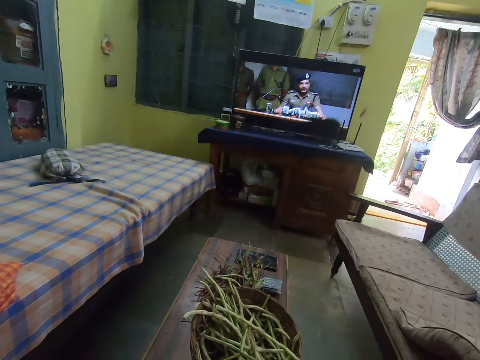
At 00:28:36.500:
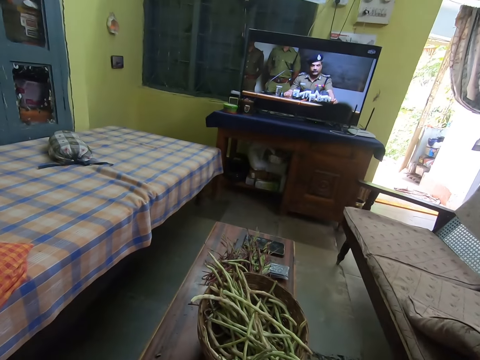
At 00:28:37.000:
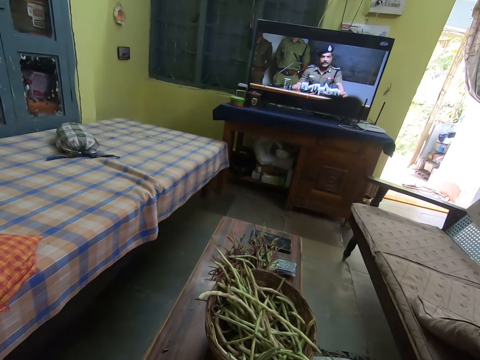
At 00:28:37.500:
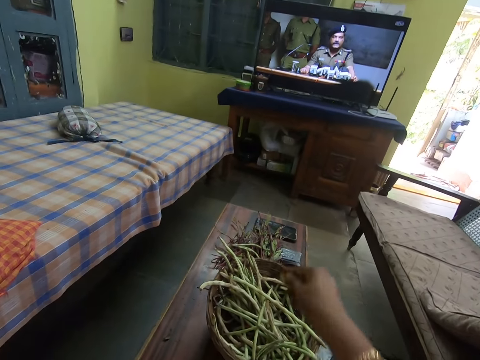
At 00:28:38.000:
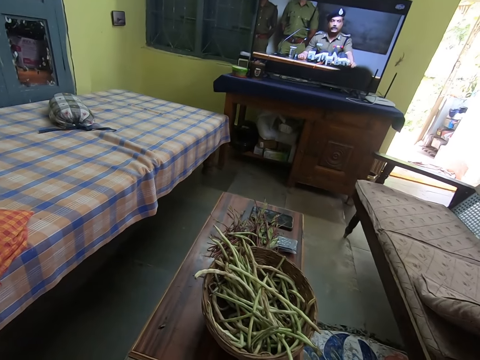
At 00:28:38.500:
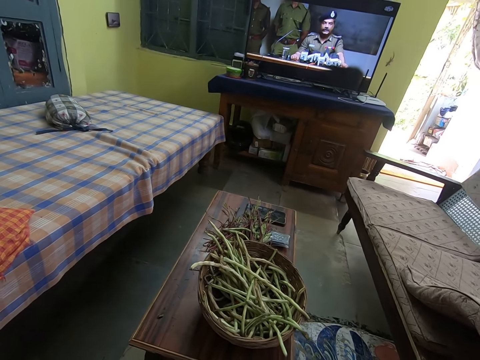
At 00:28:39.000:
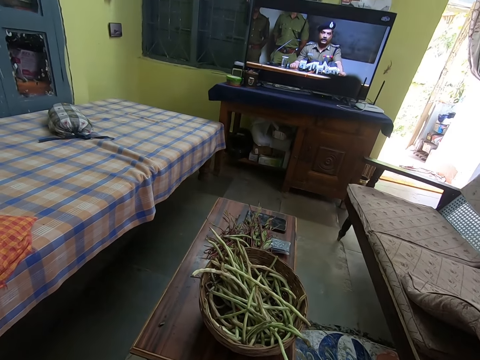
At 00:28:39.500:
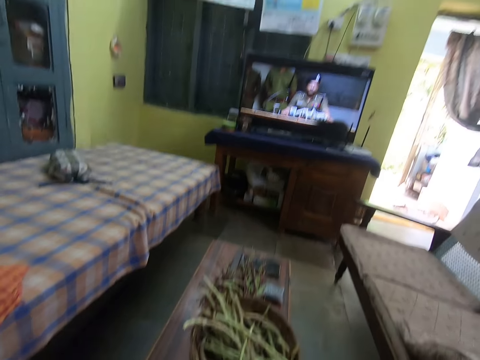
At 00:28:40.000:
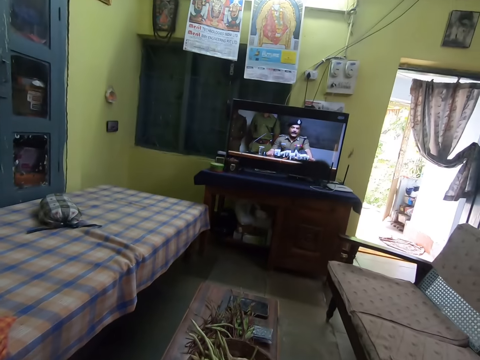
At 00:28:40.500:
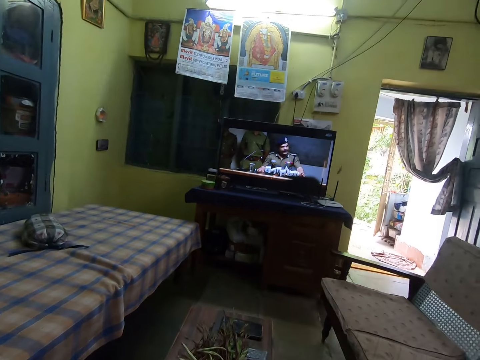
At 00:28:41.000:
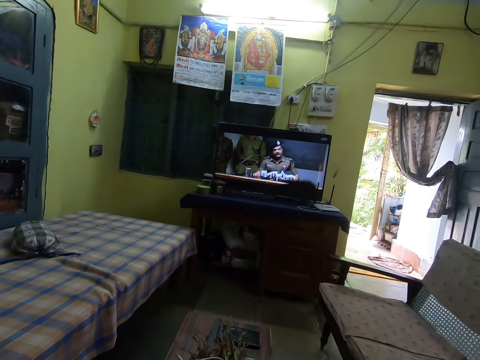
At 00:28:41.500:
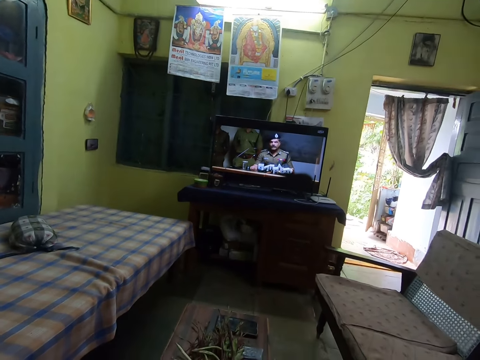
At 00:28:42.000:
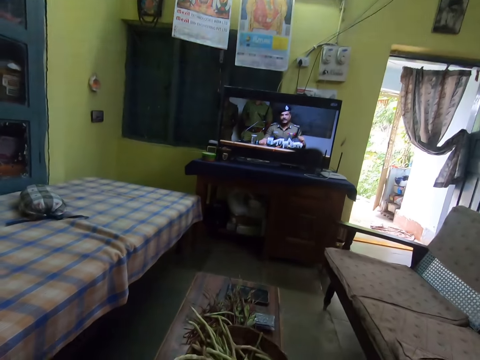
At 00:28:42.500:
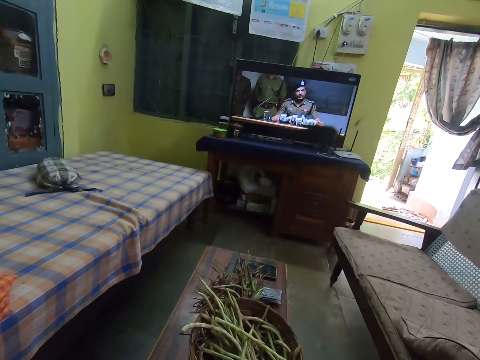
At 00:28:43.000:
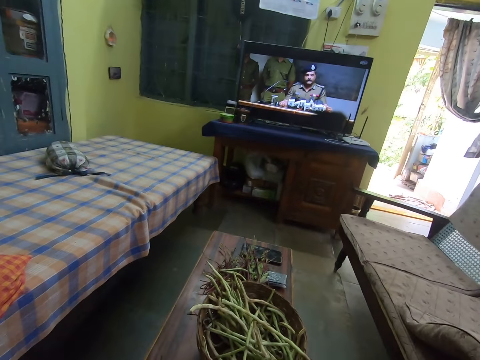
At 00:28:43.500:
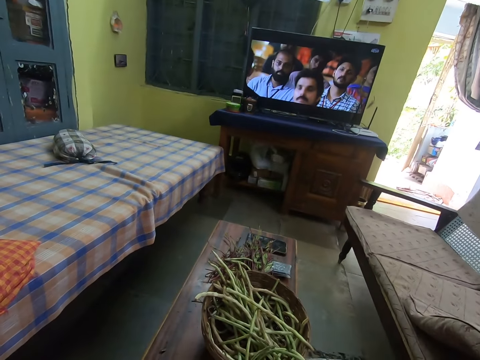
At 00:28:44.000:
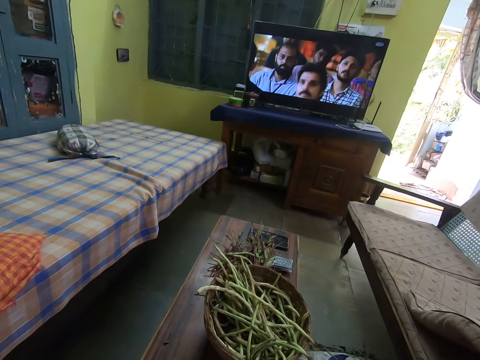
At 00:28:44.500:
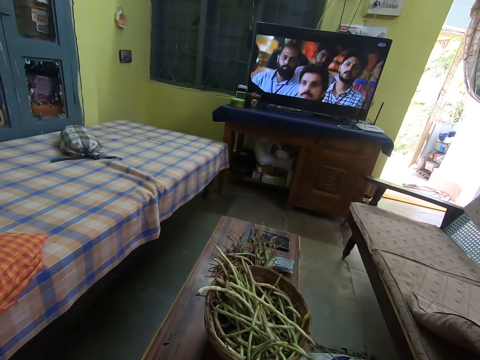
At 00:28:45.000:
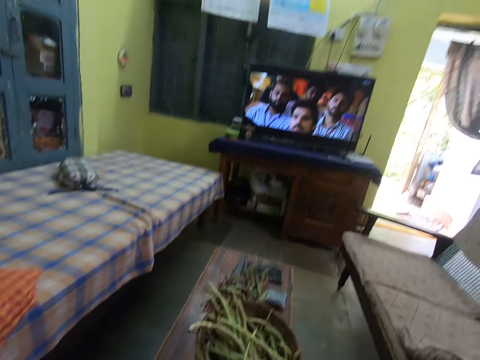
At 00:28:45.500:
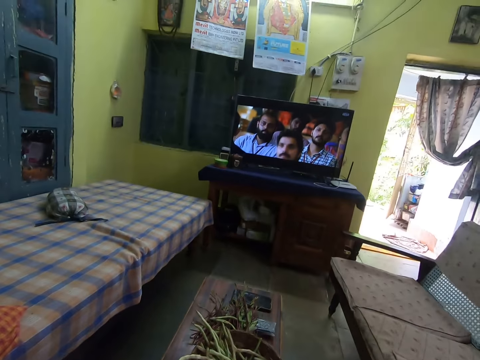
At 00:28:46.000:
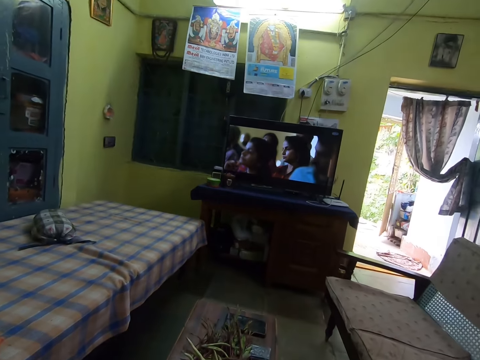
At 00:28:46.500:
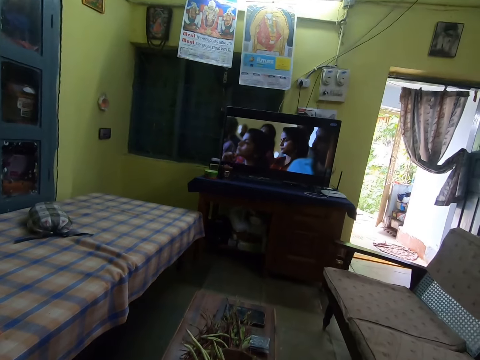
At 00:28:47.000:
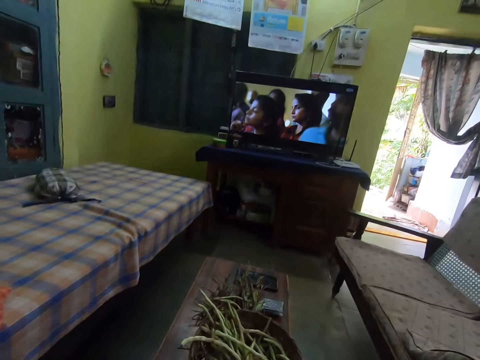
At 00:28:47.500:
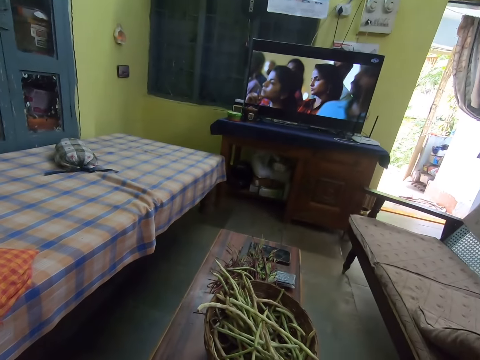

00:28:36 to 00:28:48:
The camera wearer drops something in the basket on the table.

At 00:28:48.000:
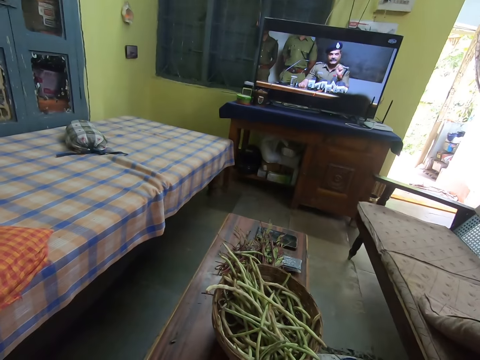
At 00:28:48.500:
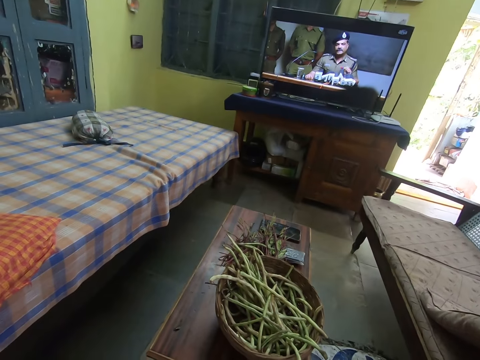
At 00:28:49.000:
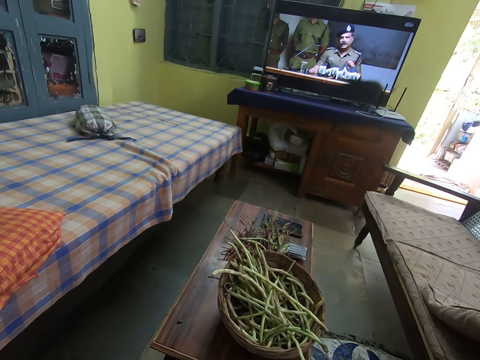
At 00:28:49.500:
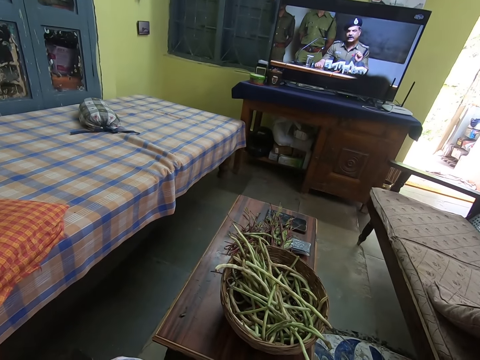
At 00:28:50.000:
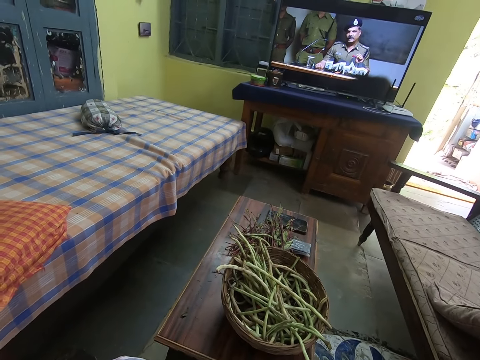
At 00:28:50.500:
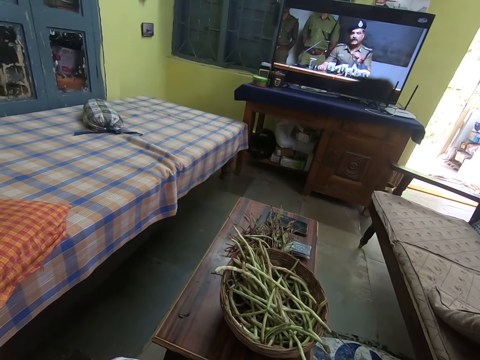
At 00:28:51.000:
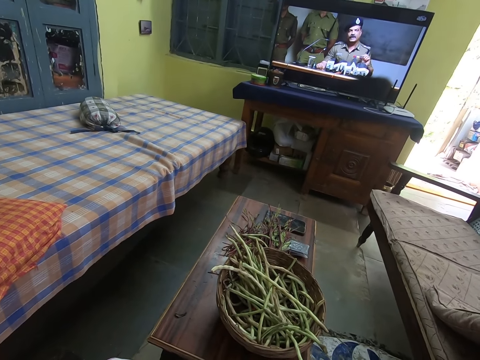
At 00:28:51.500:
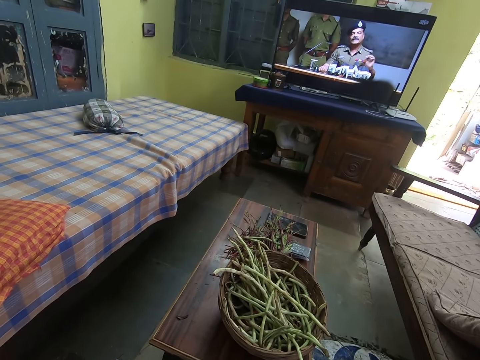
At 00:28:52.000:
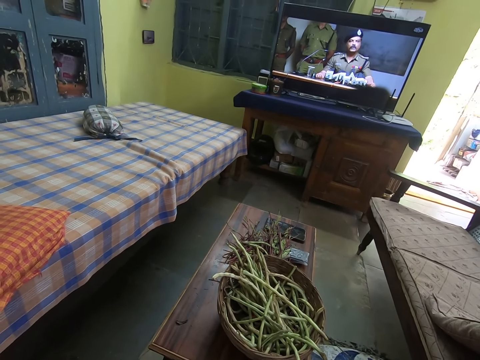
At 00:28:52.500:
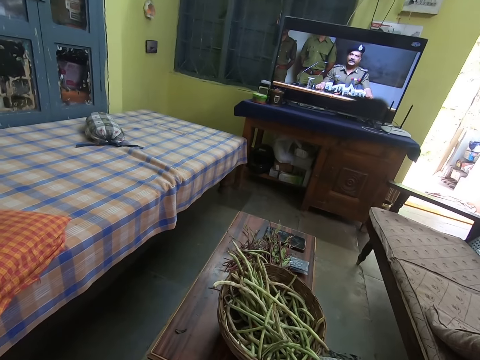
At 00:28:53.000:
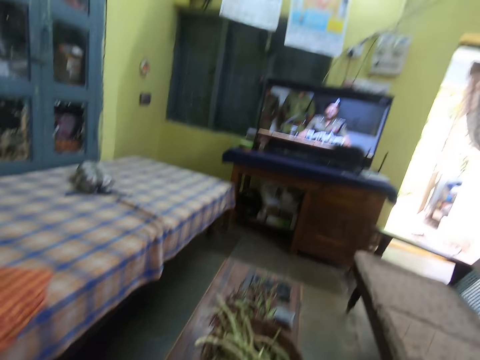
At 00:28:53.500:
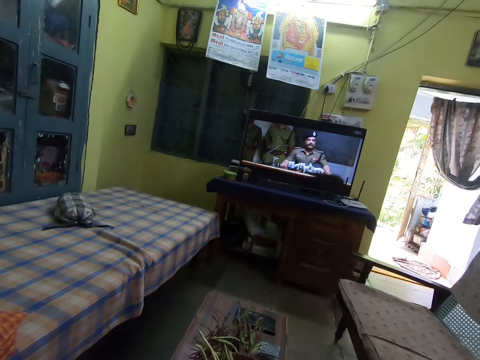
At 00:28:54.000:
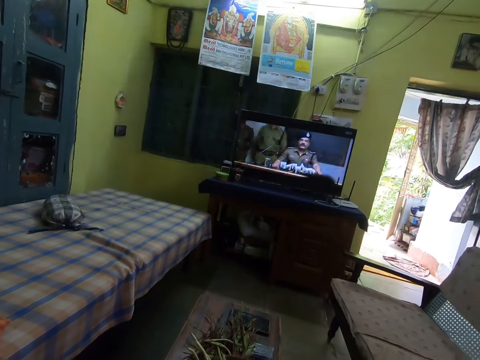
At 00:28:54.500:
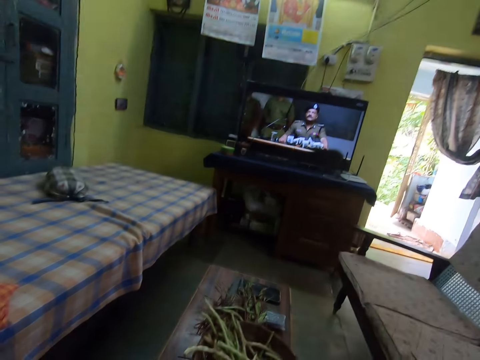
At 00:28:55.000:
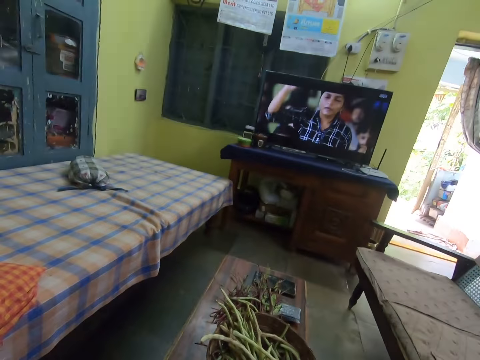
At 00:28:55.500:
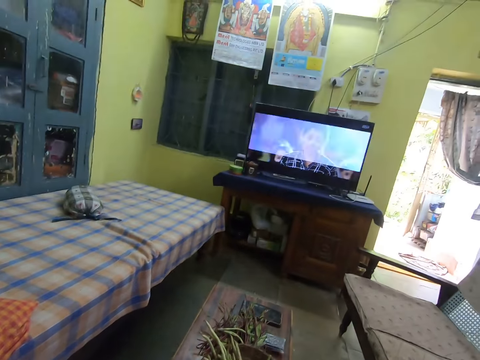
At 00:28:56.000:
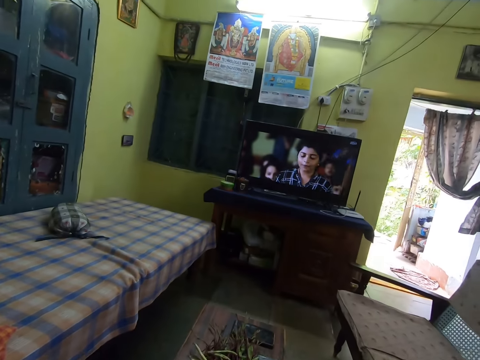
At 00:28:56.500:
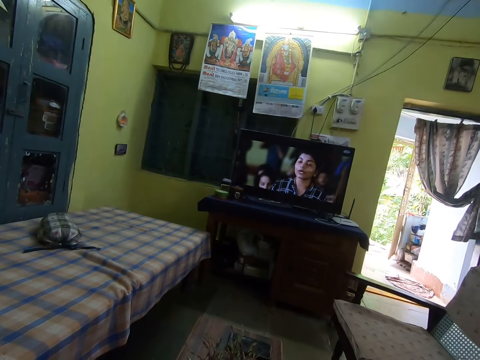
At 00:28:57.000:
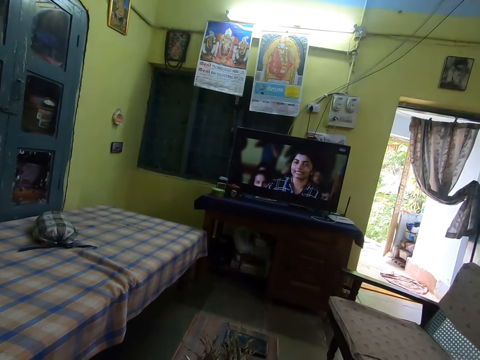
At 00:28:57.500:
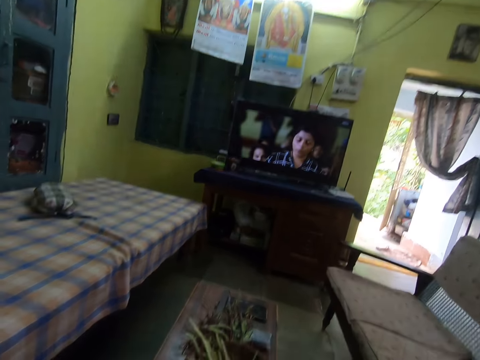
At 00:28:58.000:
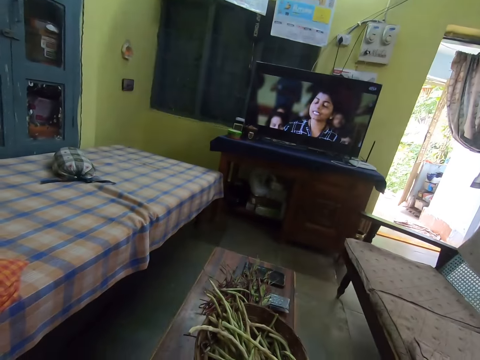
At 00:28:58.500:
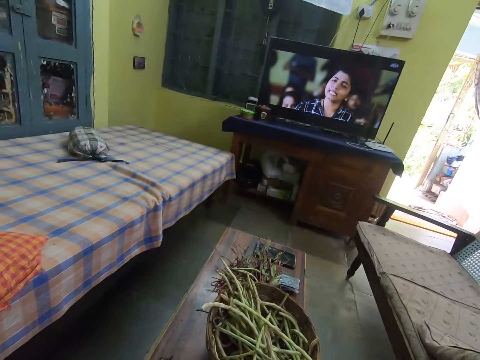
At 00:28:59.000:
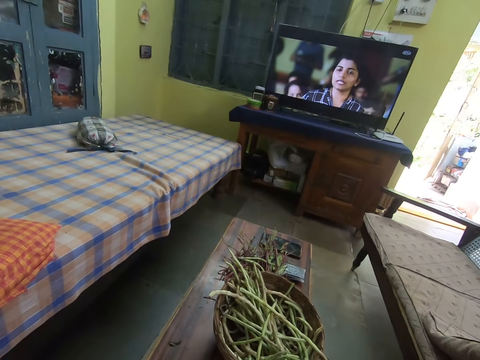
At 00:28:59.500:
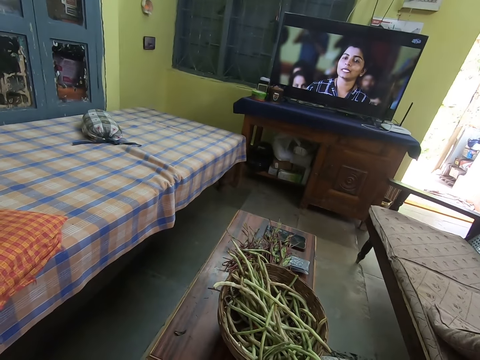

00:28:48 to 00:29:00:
The camera wearer watches the television set inside the room.

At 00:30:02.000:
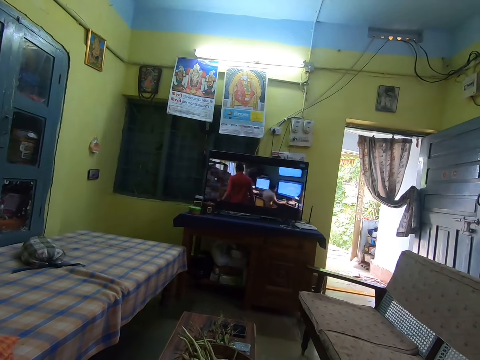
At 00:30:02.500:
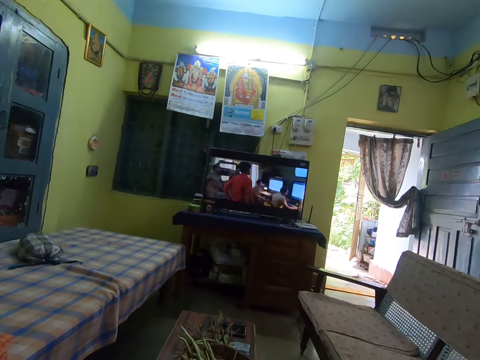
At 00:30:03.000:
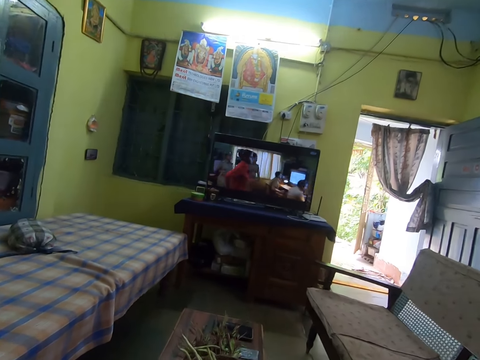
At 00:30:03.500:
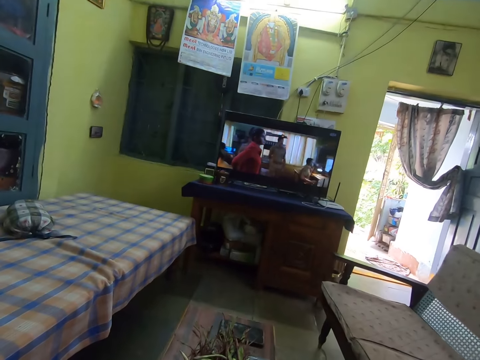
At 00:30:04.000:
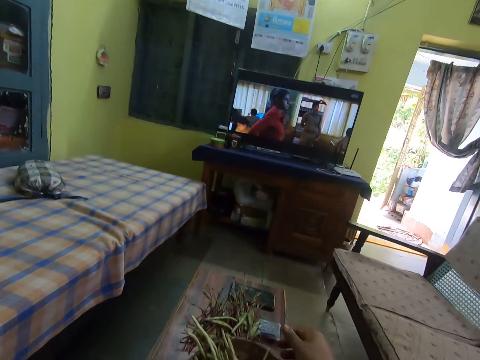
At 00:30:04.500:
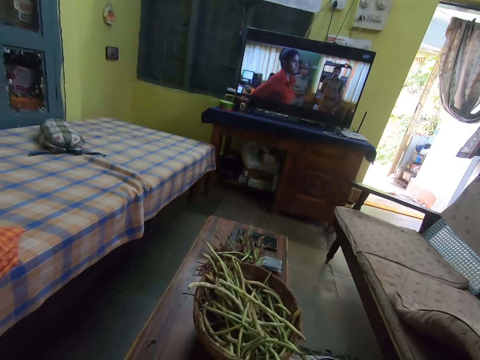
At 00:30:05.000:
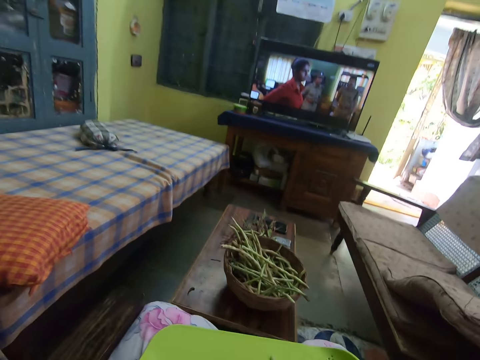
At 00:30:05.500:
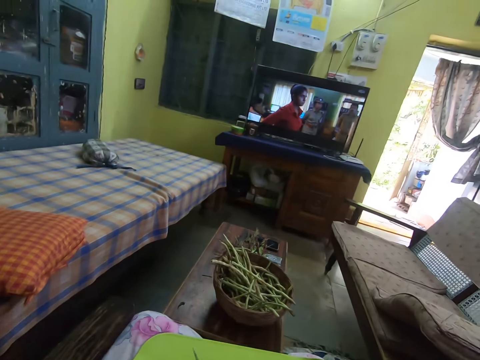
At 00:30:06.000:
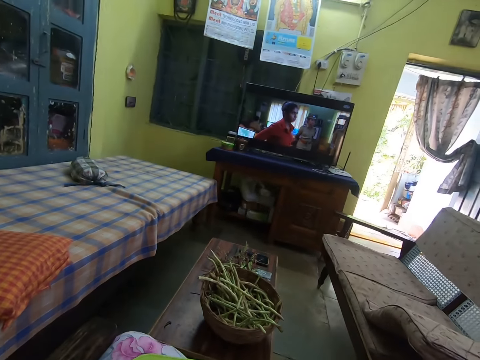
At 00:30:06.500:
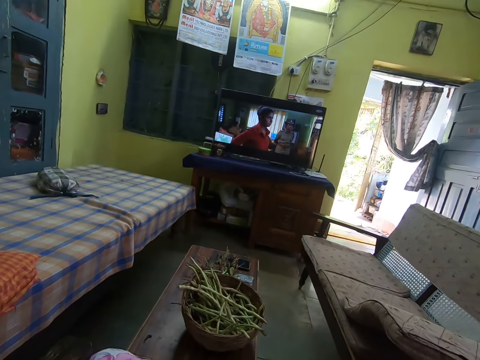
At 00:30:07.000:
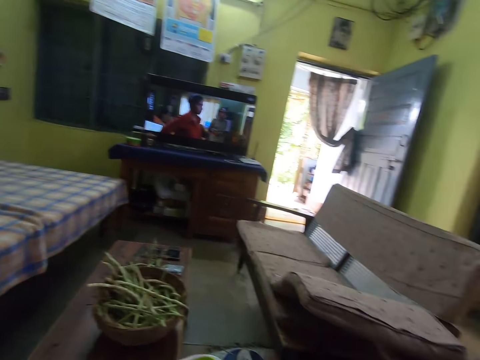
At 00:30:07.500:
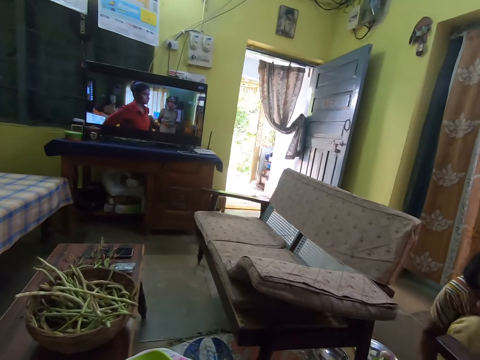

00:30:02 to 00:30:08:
The camera wearer drops a spice on the table with his right hand.
